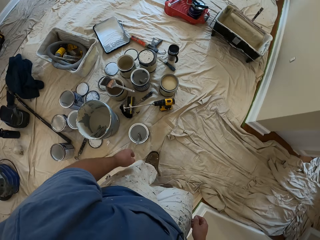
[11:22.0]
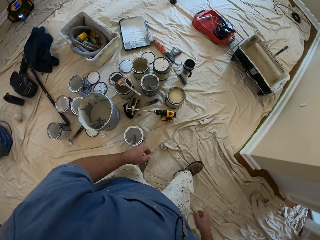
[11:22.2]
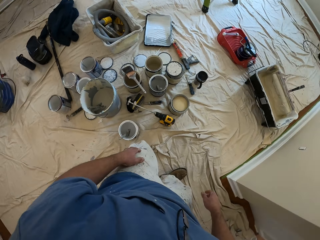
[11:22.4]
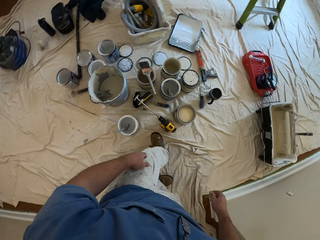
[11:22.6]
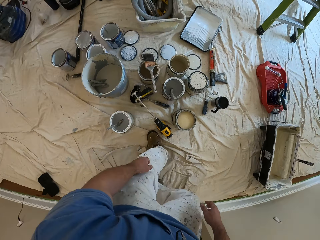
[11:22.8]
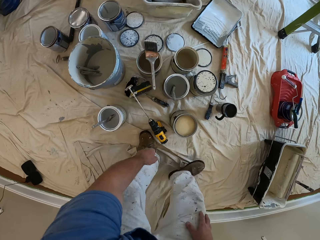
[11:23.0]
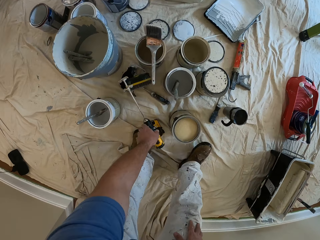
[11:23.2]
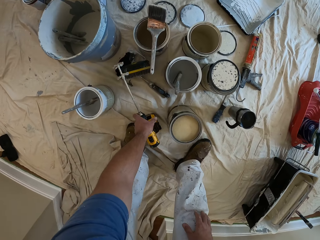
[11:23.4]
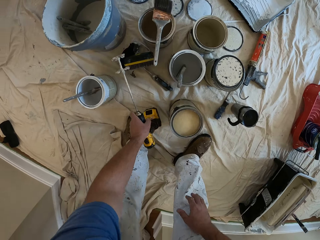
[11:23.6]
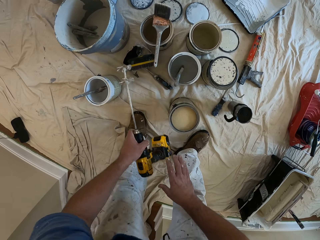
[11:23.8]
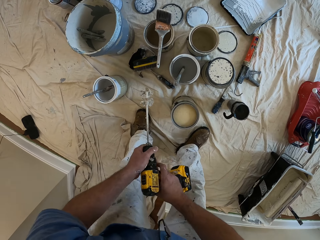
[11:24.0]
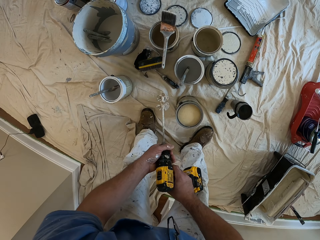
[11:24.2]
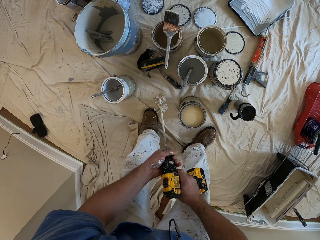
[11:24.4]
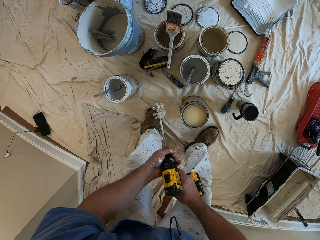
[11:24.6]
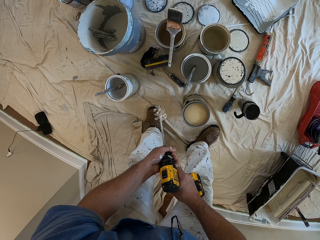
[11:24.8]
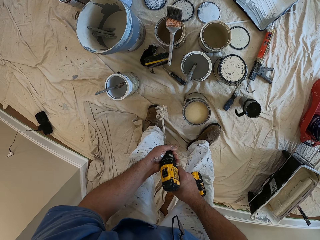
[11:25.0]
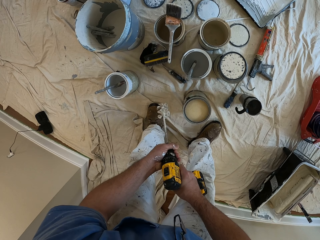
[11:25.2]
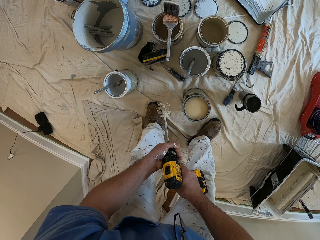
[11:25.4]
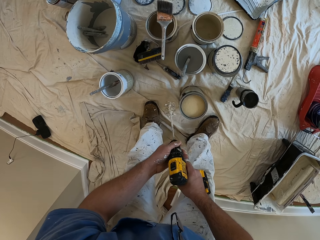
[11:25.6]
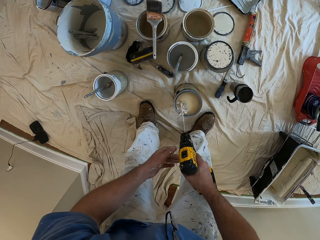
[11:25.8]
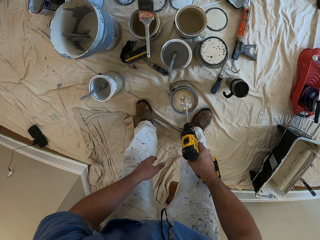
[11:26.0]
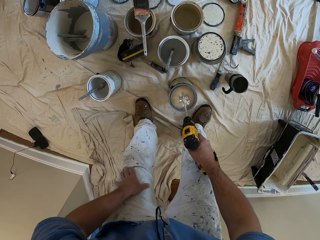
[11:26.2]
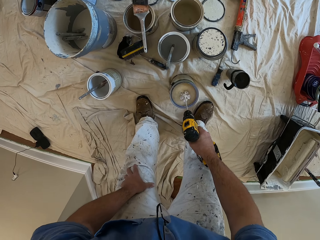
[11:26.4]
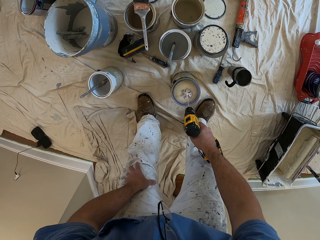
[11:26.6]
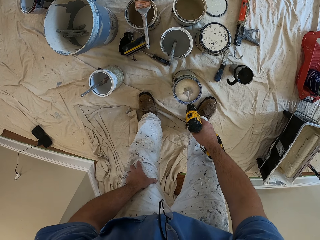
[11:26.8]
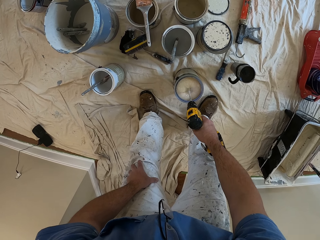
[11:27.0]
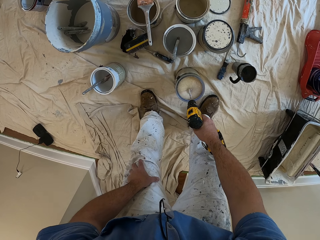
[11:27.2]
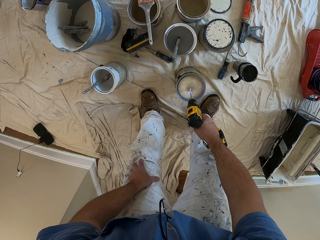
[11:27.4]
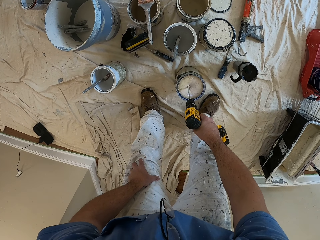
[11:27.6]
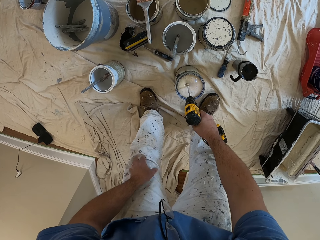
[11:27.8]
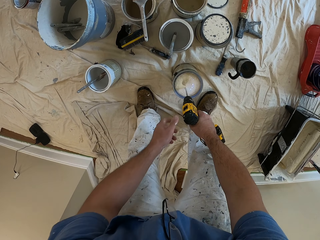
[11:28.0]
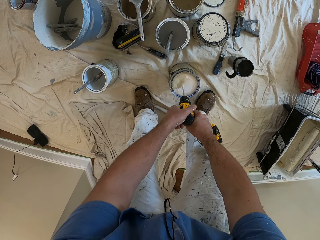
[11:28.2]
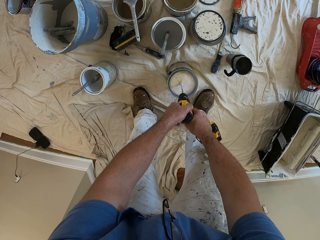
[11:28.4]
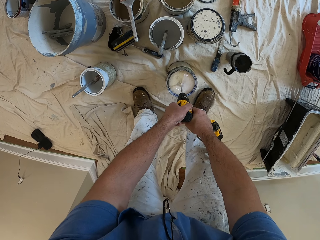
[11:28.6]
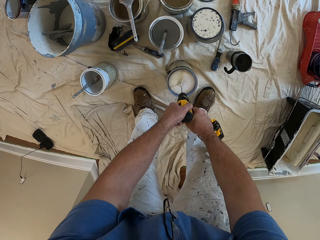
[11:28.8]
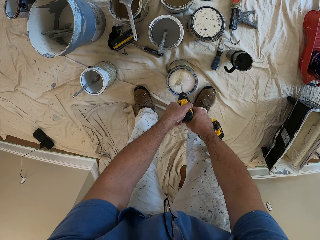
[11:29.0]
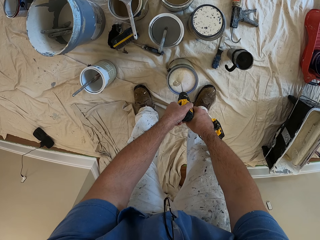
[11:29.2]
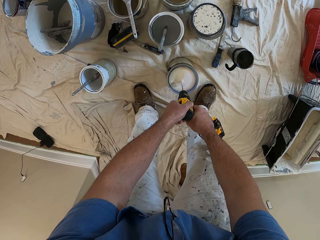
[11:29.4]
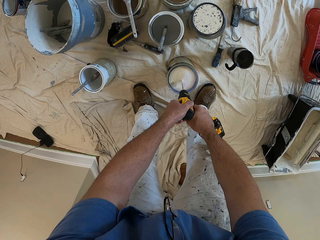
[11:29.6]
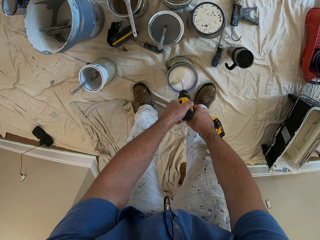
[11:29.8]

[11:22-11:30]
The camera wearer picks up the wall driller with the left hand. They pass the wall driller from left hand to right hand. They put on a paint mixer drill. They dip the paint mixer on the wall driller into the paint can. They mix paint with the paint mixer on the wall driller.

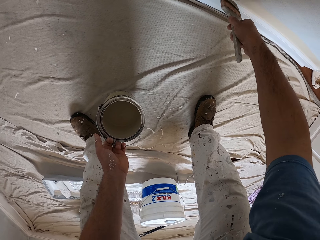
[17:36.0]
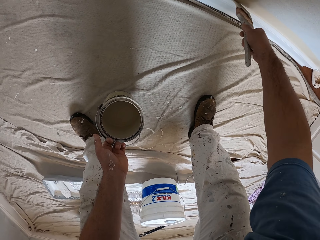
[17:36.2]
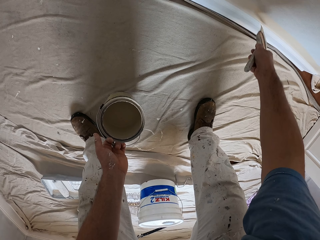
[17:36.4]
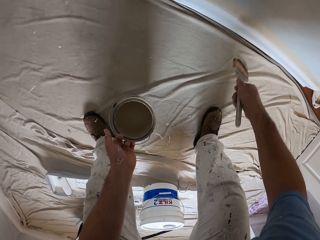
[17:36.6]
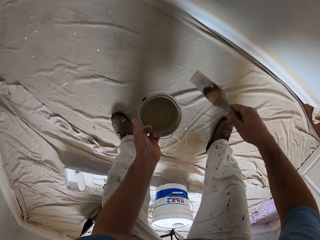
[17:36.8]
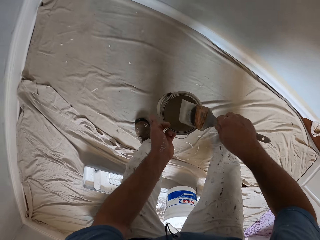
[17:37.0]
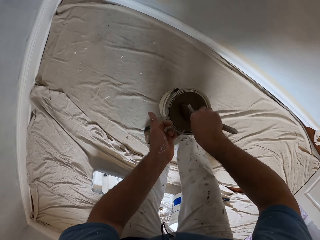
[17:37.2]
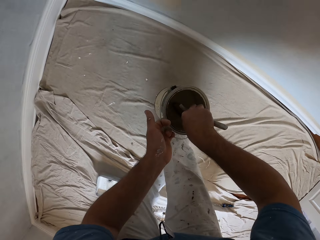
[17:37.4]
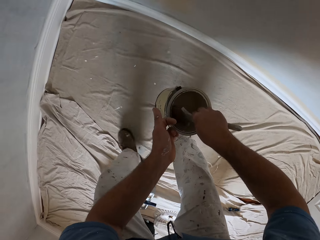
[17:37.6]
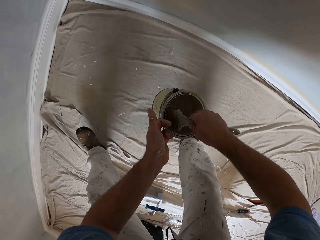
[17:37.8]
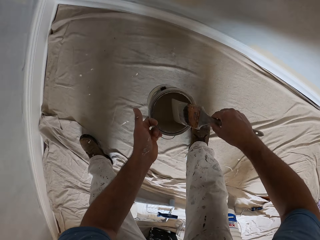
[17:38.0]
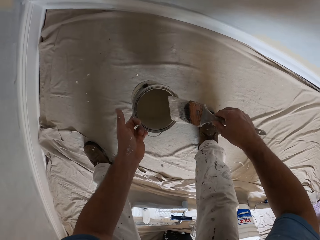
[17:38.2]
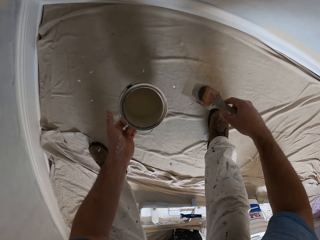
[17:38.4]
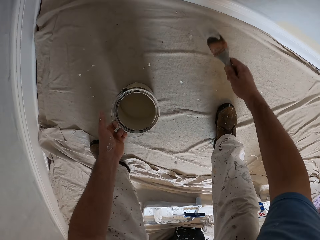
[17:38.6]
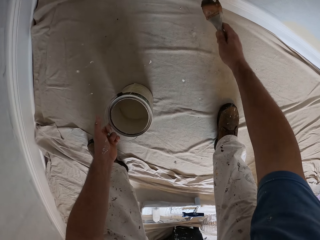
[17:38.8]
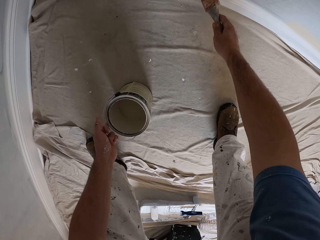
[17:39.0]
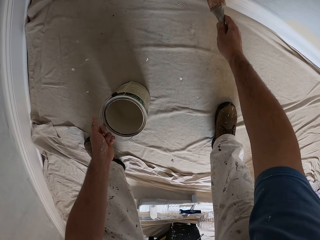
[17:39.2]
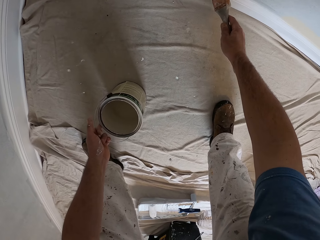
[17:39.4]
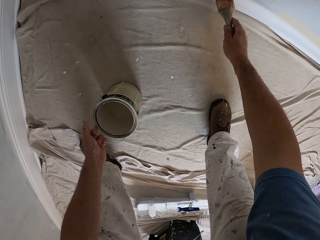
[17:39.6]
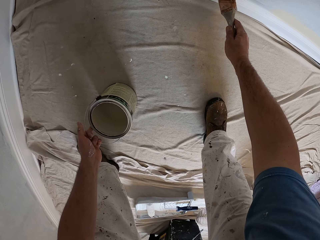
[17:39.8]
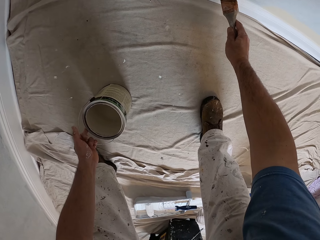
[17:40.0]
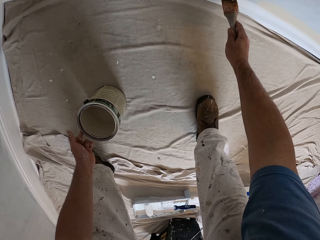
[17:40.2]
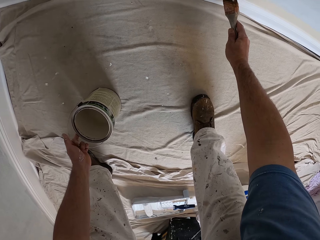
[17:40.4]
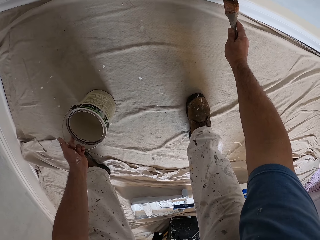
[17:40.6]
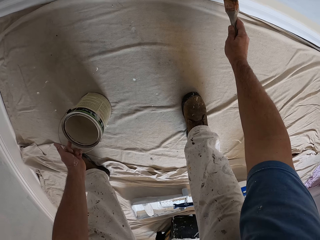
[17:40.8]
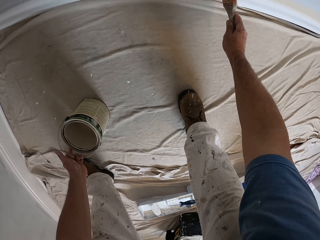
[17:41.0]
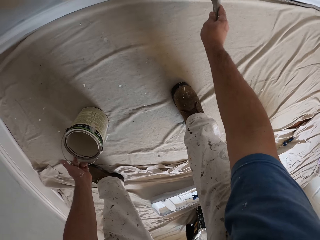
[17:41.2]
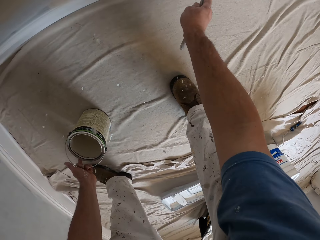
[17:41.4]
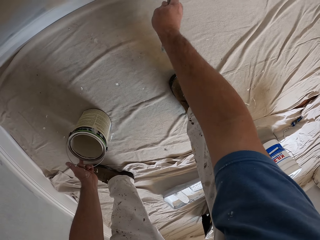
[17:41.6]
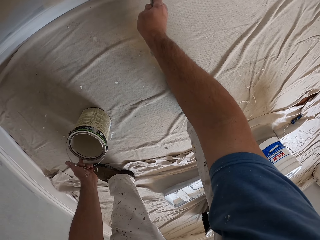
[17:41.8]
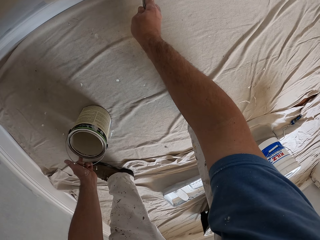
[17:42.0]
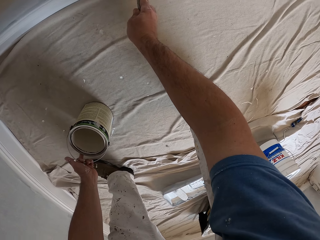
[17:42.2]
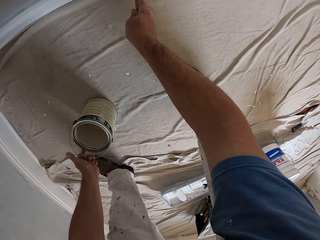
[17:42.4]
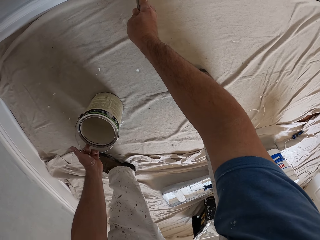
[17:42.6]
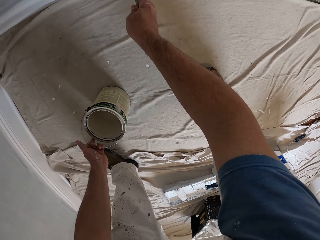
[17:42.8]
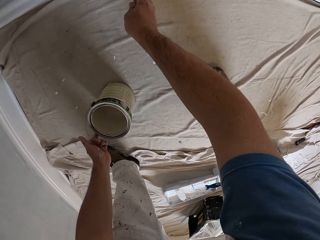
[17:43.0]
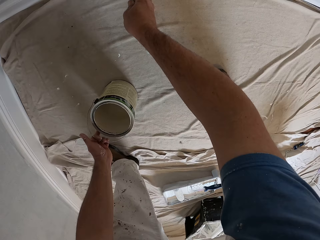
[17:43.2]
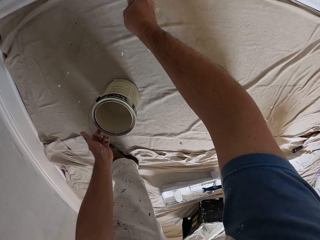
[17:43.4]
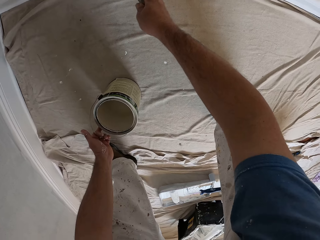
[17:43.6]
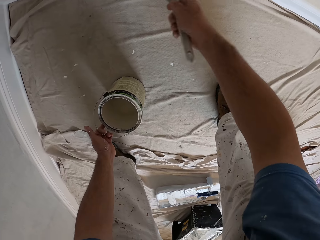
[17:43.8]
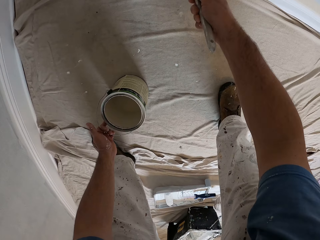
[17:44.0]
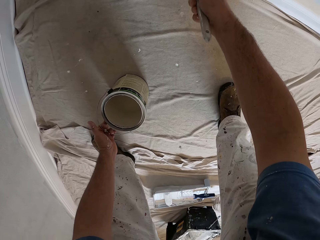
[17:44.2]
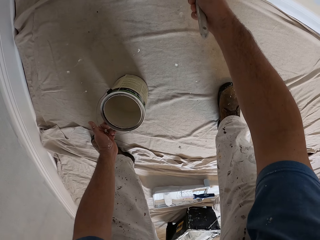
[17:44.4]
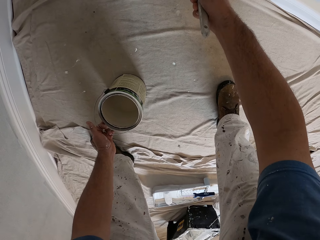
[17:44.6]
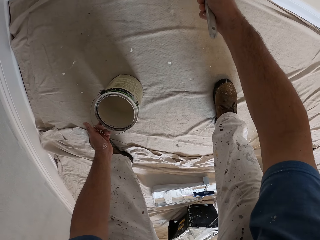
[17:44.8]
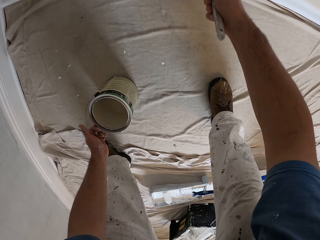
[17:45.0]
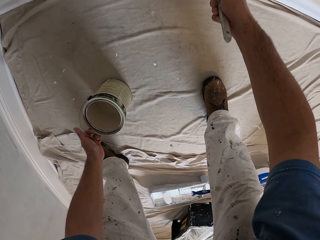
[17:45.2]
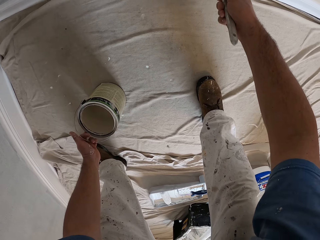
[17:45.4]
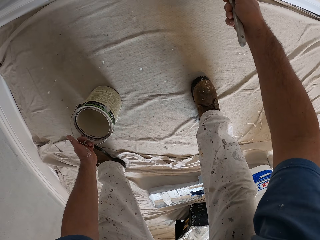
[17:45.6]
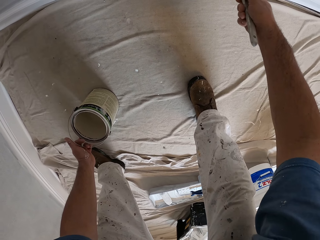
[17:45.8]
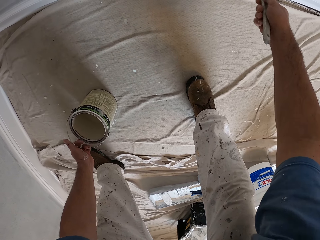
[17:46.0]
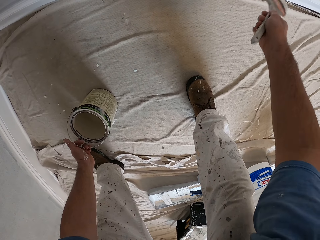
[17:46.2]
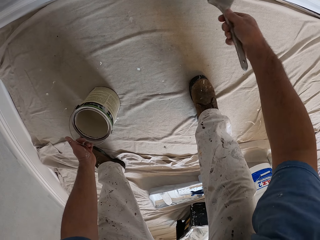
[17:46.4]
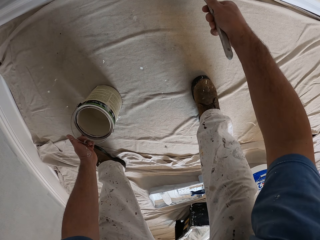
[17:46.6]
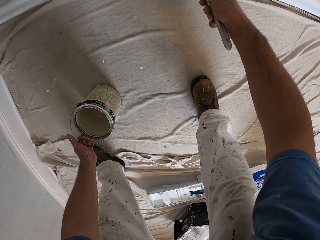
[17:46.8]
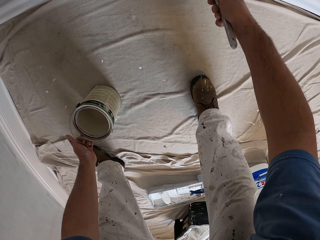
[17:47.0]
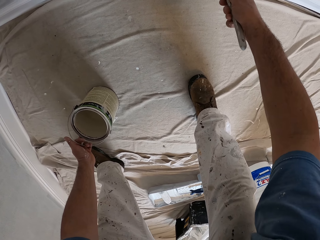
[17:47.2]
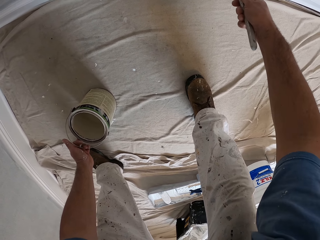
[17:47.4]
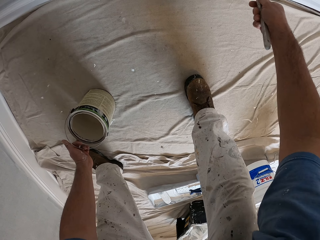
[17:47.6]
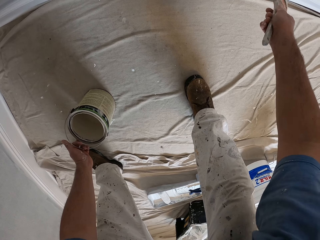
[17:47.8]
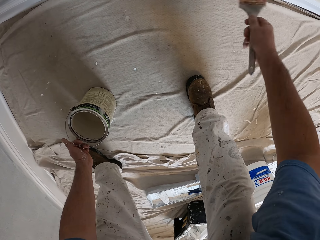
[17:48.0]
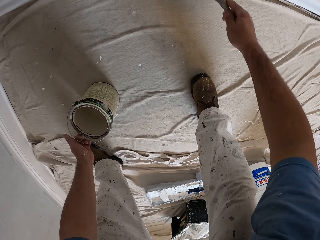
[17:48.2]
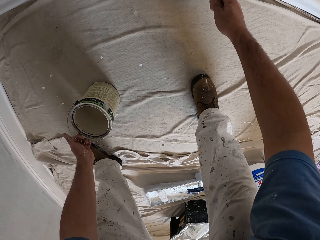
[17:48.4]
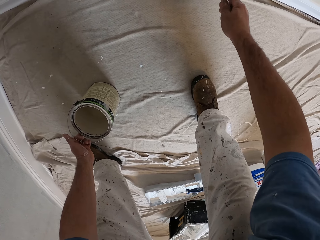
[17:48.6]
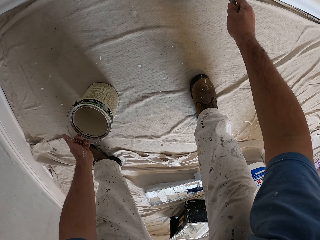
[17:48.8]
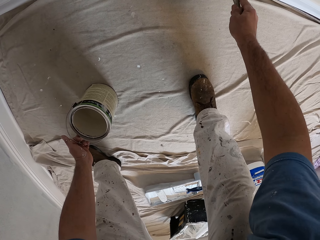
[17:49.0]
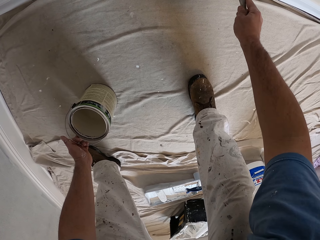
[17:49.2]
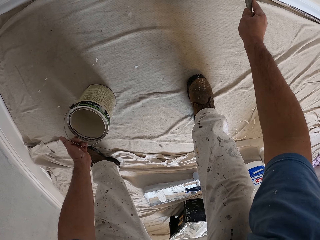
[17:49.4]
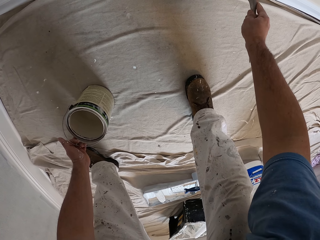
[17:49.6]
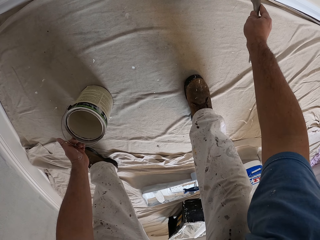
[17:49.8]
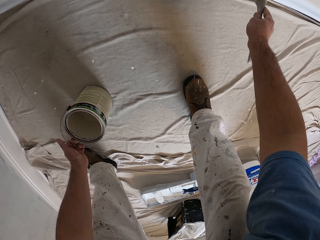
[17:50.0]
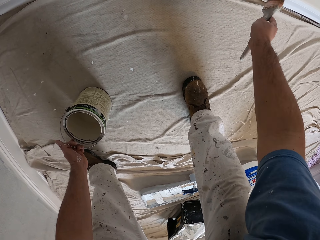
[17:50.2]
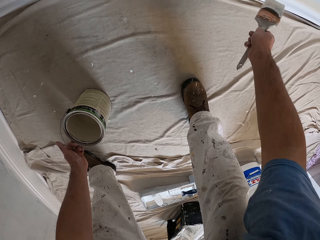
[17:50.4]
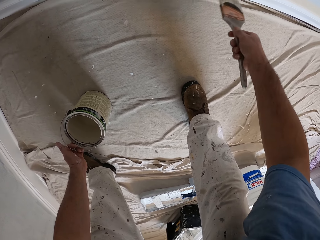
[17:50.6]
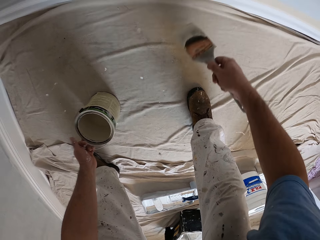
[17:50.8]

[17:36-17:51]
The camera wearer dips the paint brush into the bucket of paint with his right hand. He drops the bucket of paint on the floor with his left hand. He paints the wall with the paint brush in his right hand.
